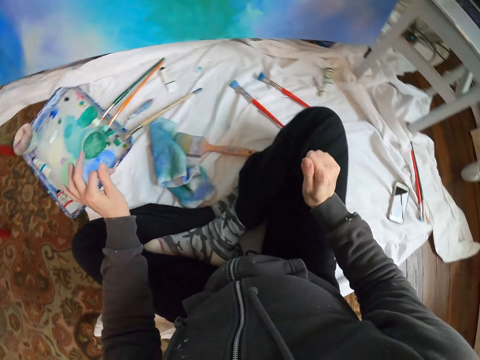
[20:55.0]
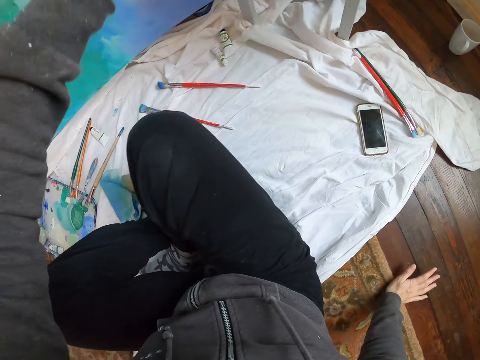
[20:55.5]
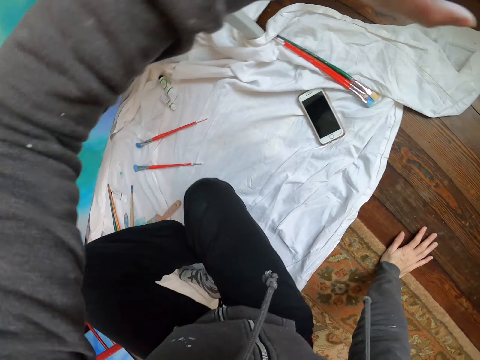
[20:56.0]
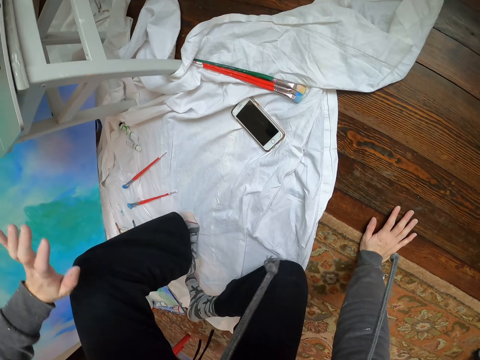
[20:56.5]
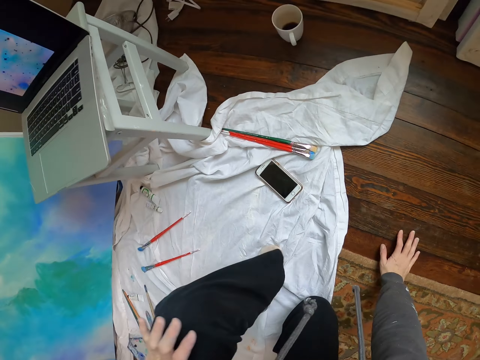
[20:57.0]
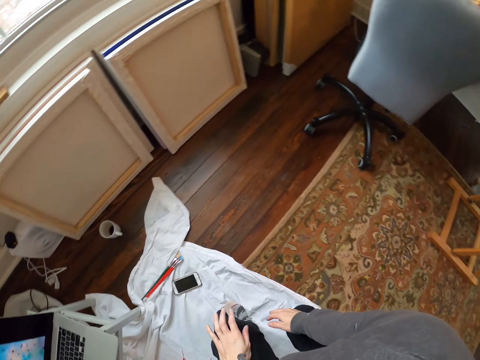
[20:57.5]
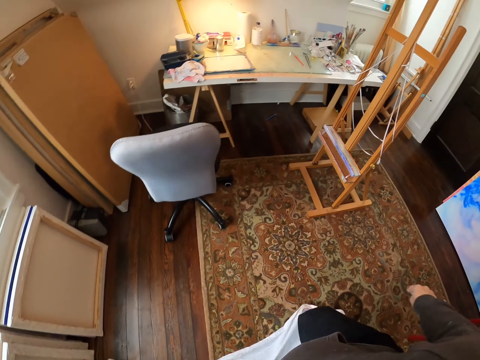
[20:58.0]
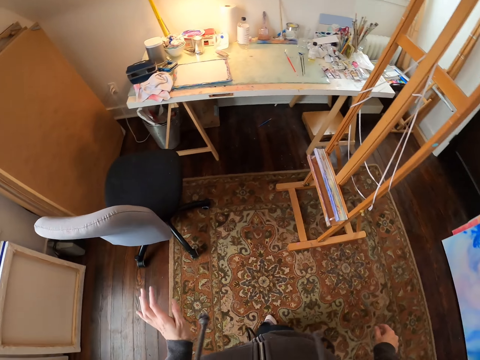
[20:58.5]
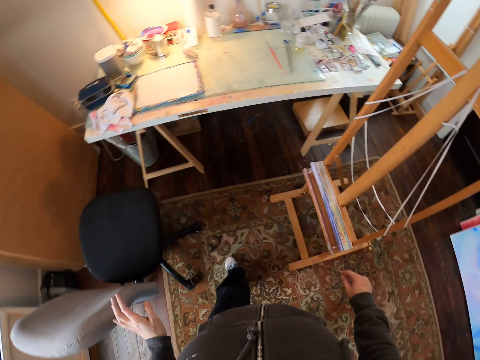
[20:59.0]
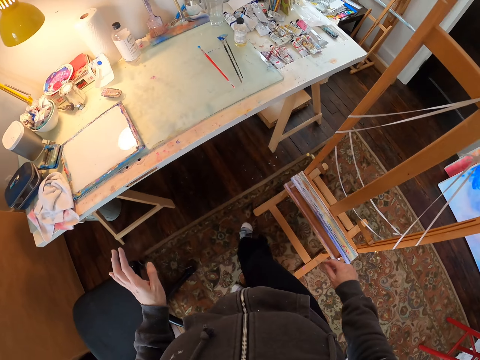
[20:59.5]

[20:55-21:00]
The camera wearer moves both hands. They lift the left hand. They stand up. They mix paints. They walk around in the house.

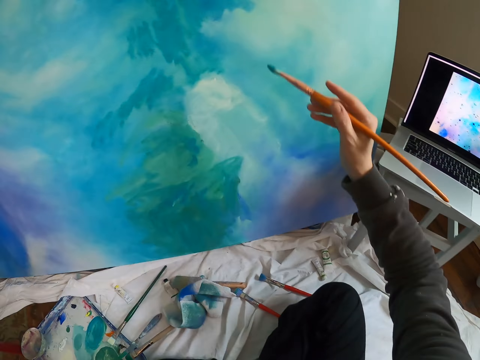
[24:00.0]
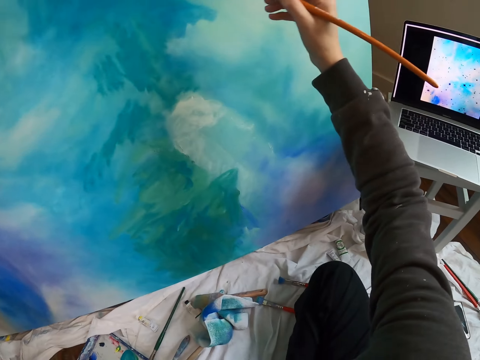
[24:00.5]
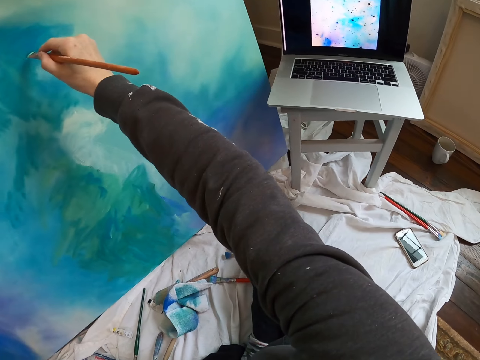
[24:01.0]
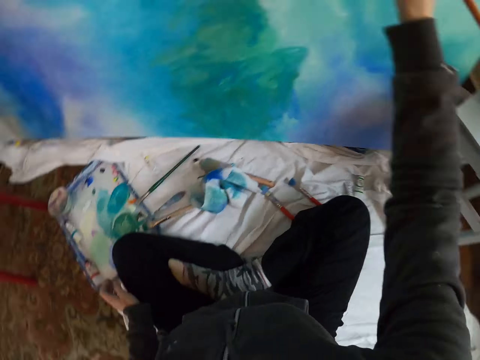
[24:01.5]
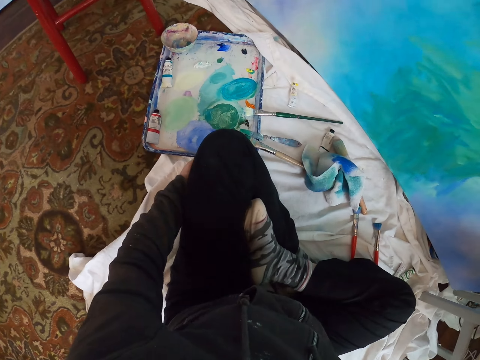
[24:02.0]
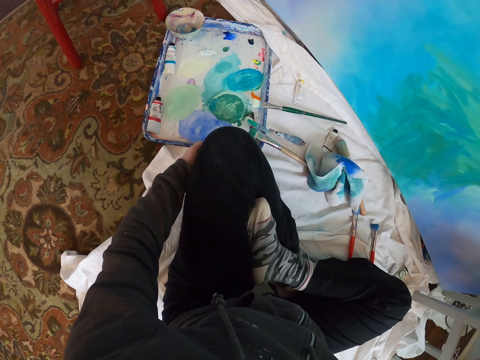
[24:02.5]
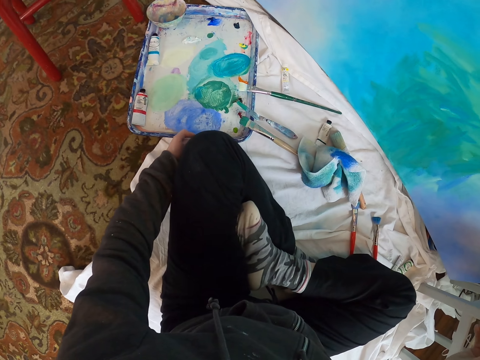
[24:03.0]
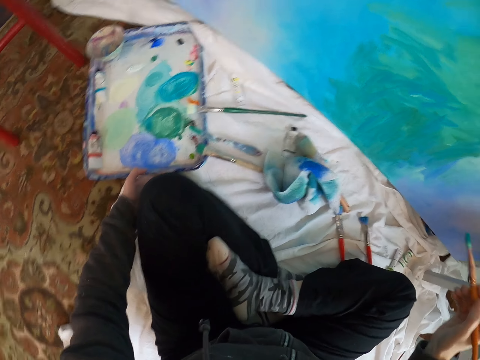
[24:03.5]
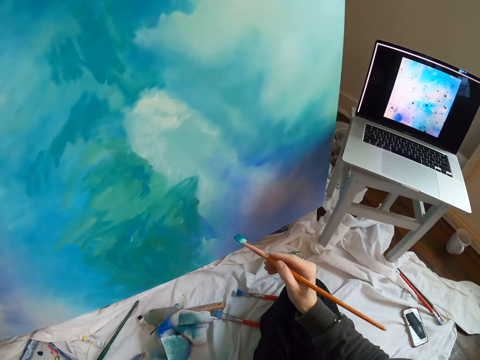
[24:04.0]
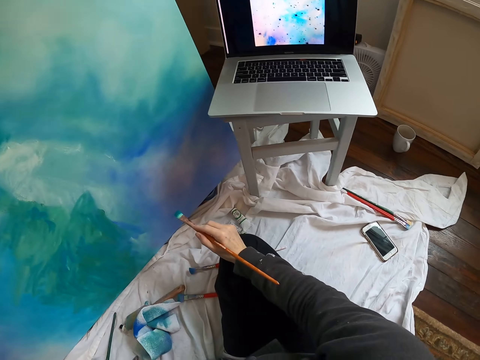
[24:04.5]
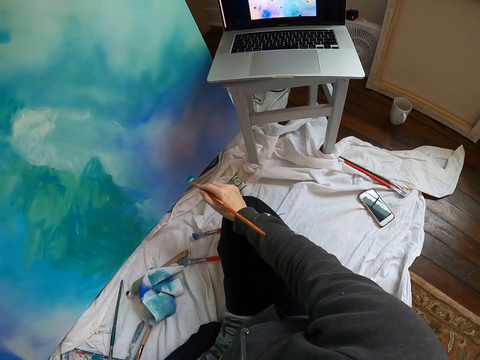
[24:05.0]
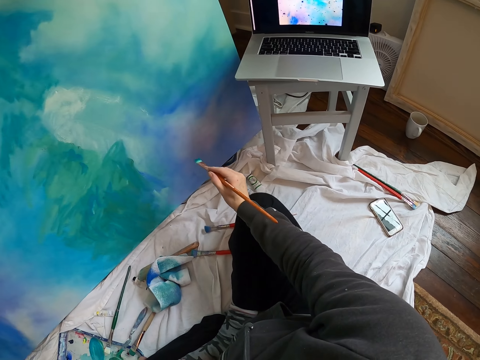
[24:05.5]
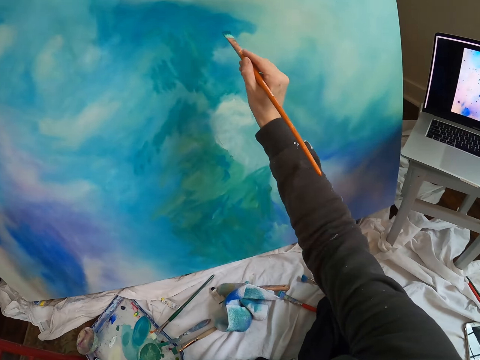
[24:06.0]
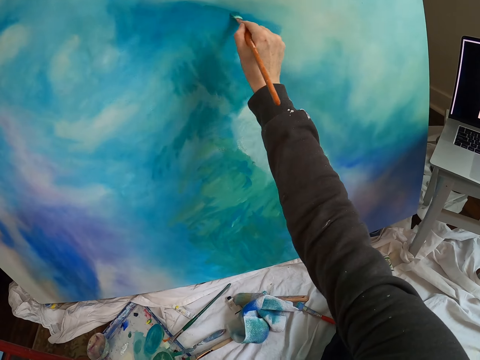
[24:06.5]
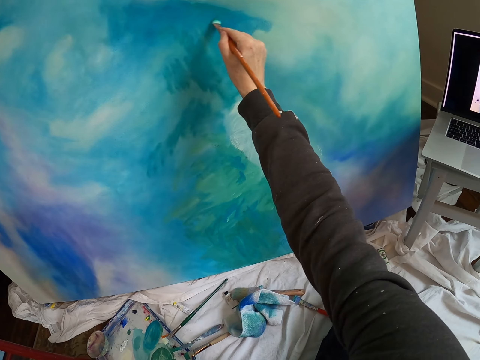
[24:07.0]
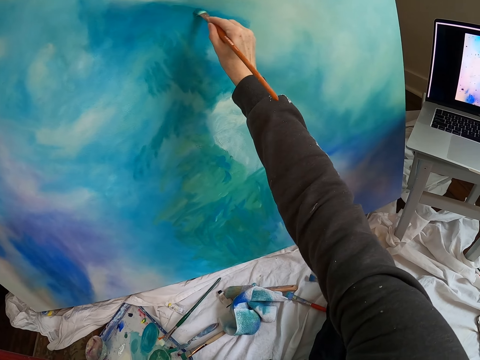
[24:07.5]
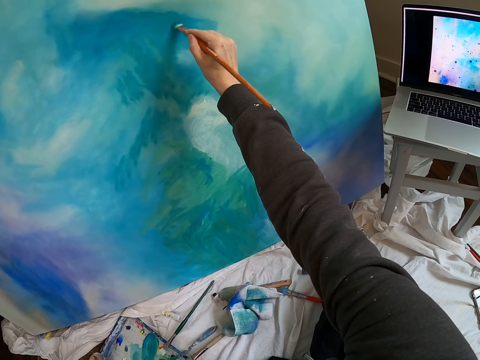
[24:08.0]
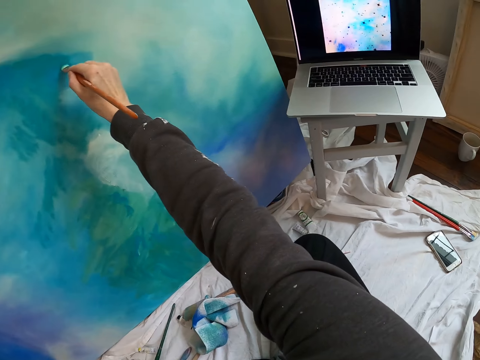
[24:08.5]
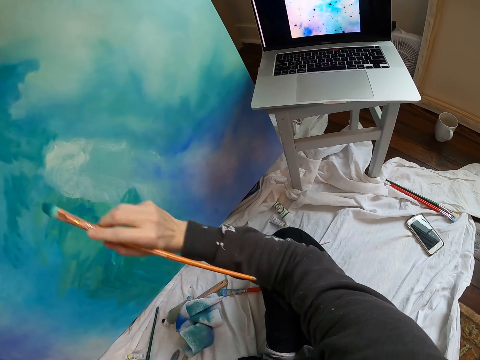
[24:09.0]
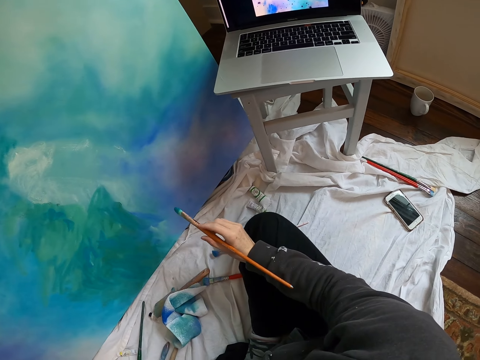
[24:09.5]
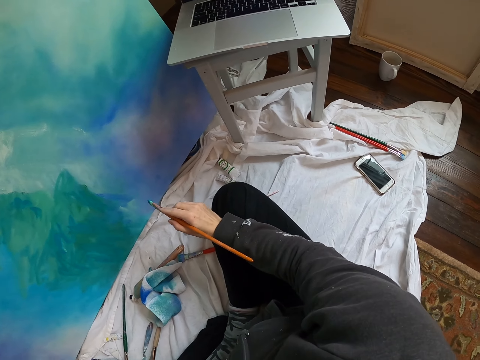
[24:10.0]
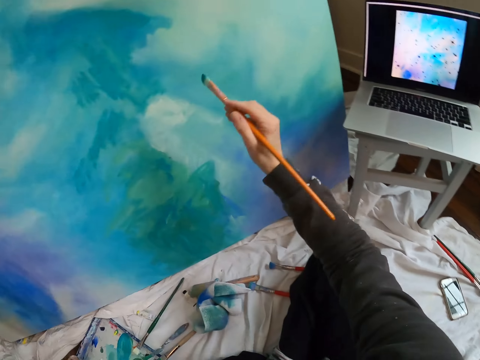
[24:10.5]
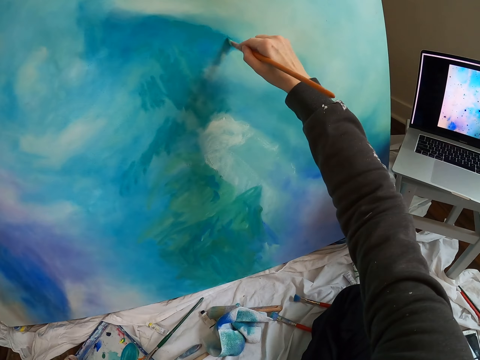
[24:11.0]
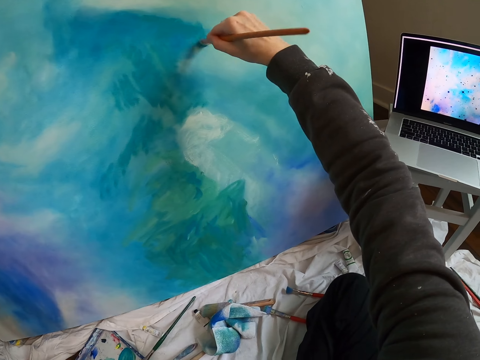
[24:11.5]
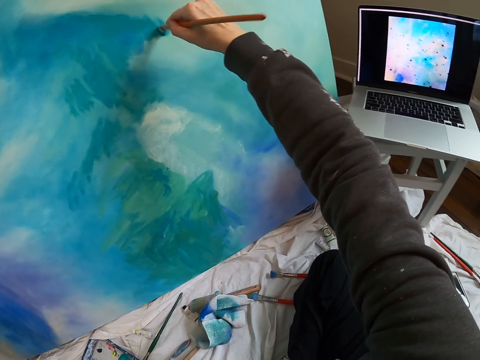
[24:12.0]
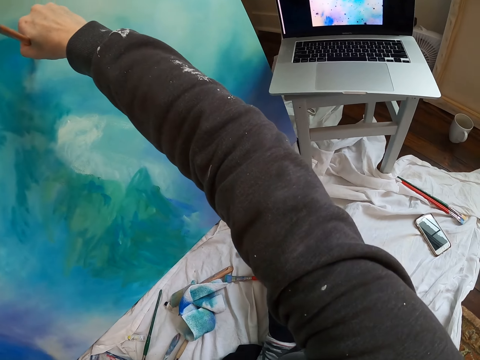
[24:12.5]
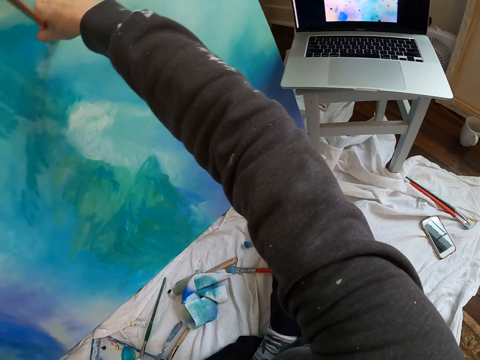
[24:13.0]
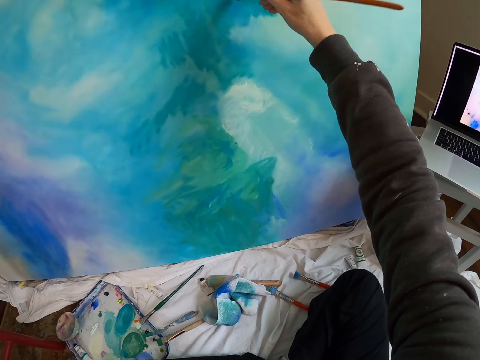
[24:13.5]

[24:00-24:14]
The camera wearer looks around. They look at the paint tray. They push the can with paint. They lift the pen brush. They look at the laptop. They lift the pen brush. They paint the board with the pen brush. They move the right hand. They look at the laptop. They hold the hand on the knee. They lift the pen brush. They paint the board with the pen brush.

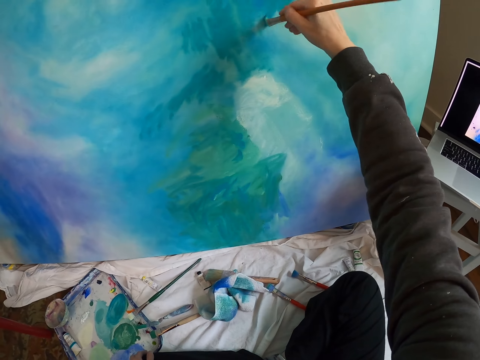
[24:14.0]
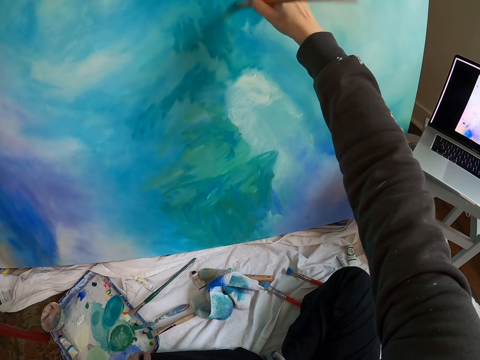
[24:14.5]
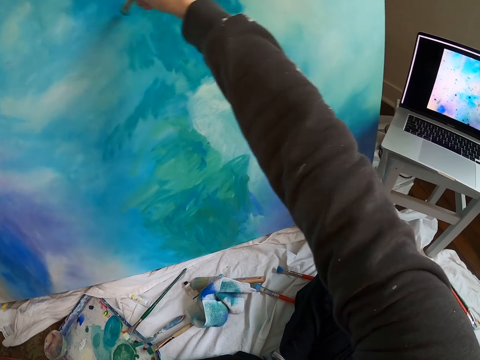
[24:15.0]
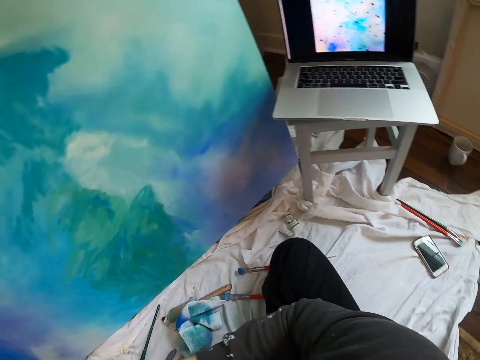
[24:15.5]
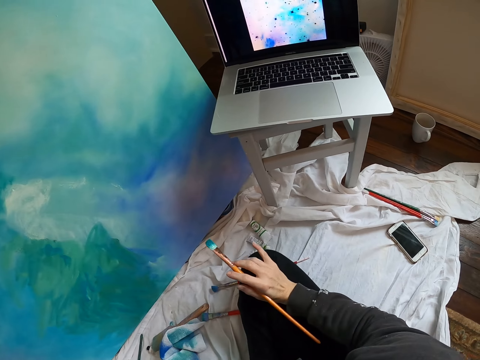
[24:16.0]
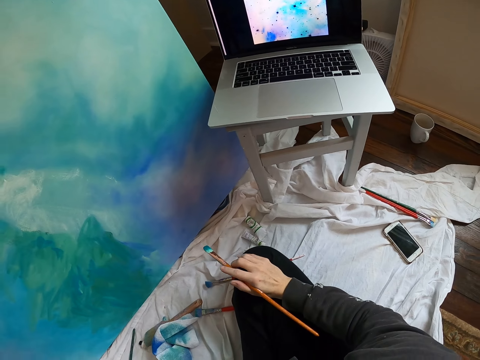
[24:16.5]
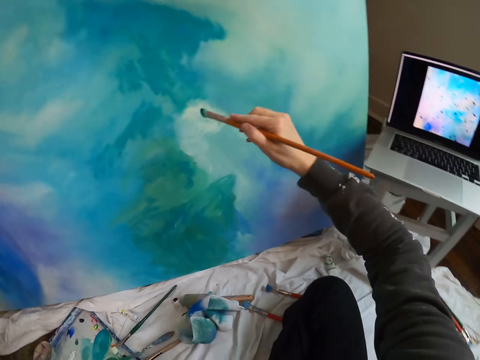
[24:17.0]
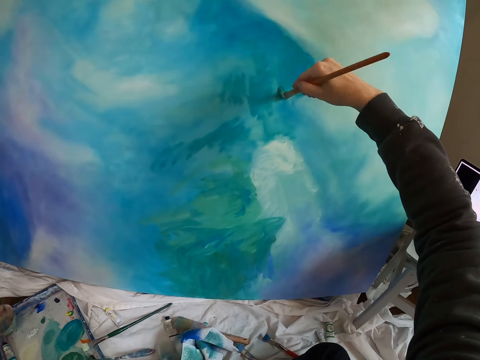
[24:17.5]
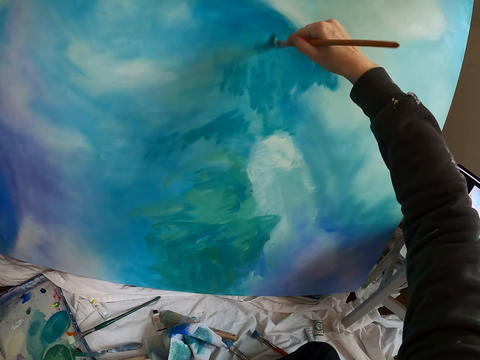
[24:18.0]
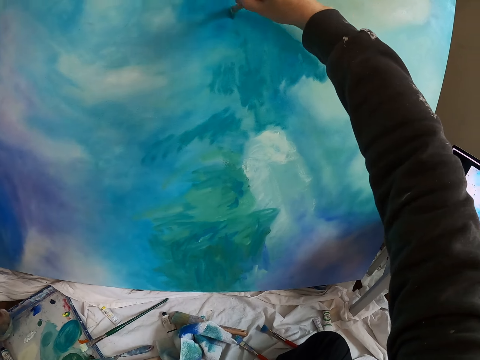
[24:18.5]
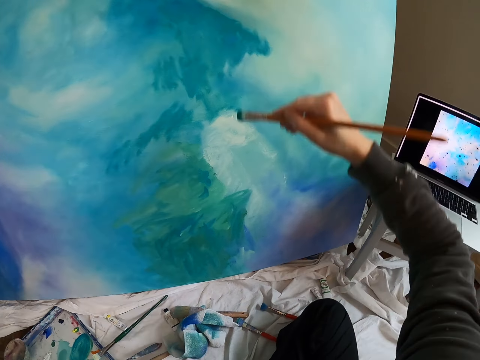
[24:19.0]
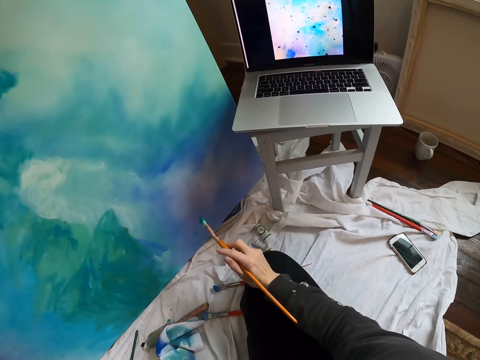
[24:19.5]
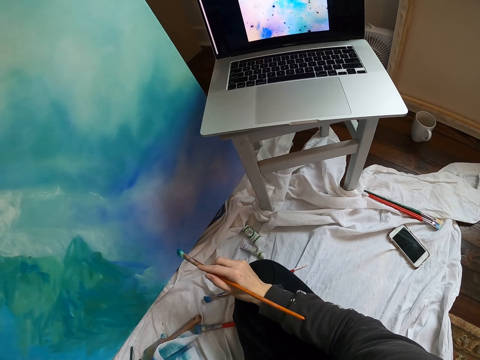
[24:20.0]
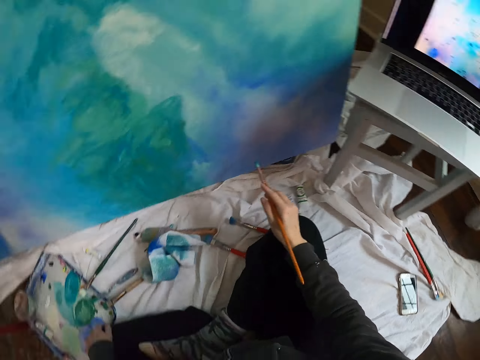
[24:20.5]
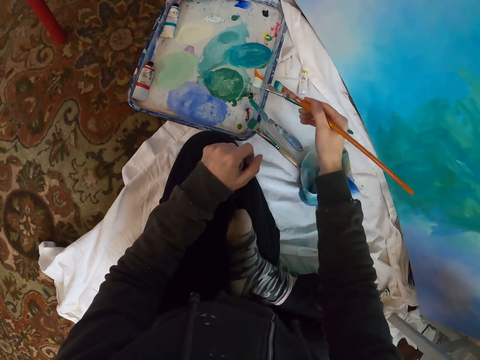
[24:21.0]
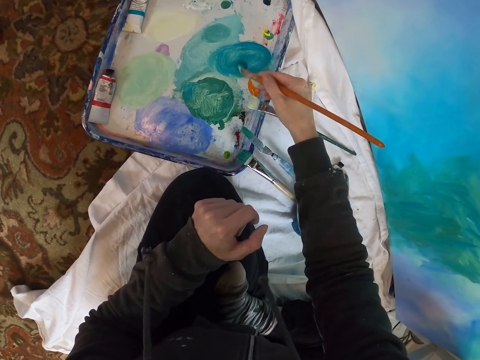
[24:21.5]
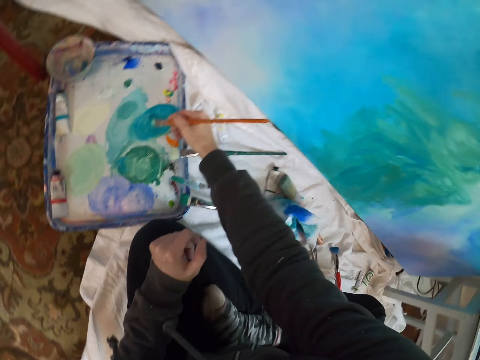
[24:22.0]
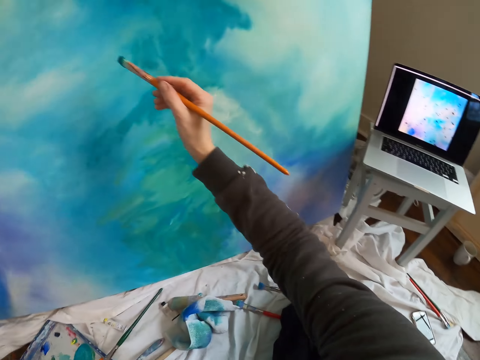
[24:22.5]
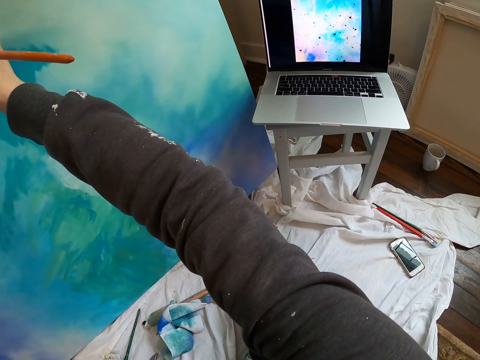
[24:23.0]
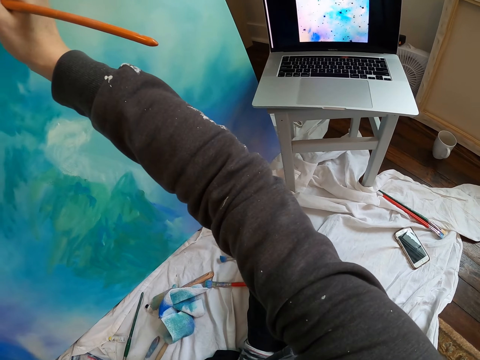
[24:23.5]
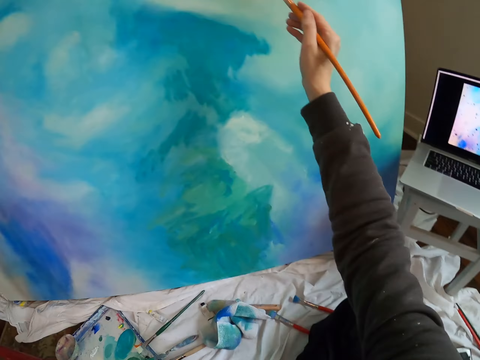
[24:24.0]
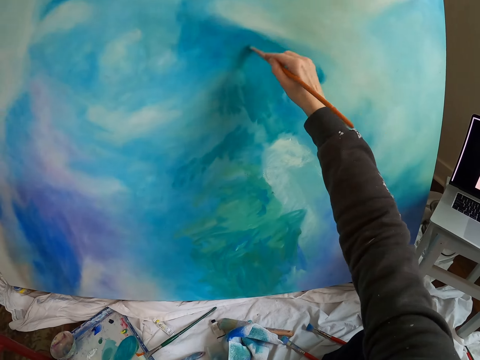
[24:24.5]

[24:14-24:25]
The camera wearer moves the right hand. They look at the laptop. They lift the pen brush and paint the board with the pen brush. They move the right hand and look at the laptop. They move the right hand. They rub the pen brush on the paint in the paint tray. They lift the pen brush and paint the board with the pen brush. They stare at the laptop.
